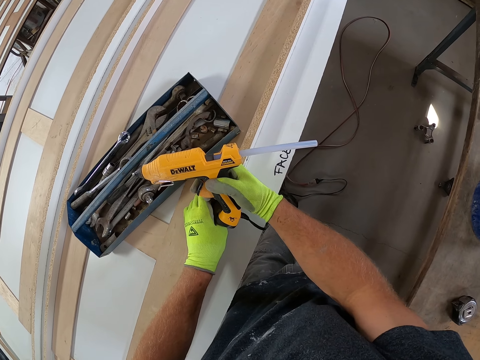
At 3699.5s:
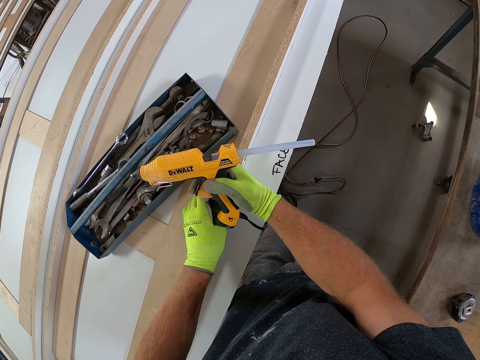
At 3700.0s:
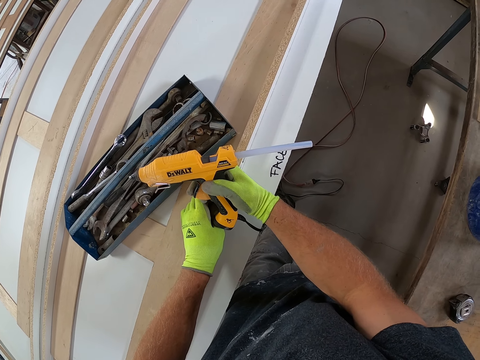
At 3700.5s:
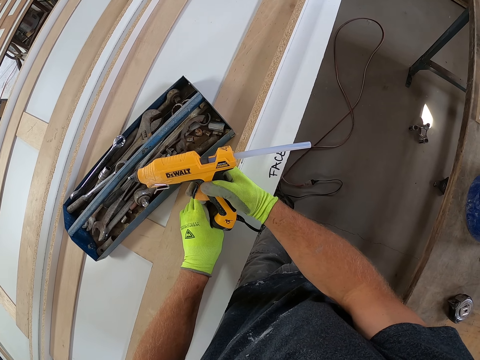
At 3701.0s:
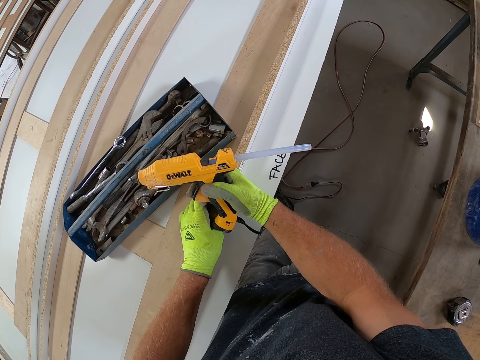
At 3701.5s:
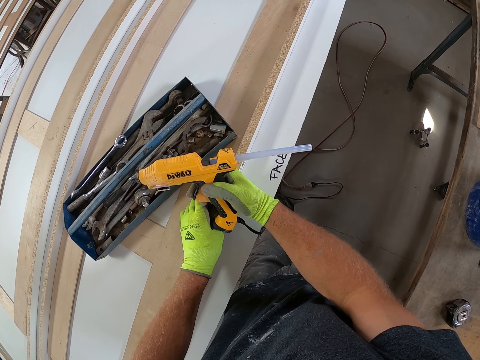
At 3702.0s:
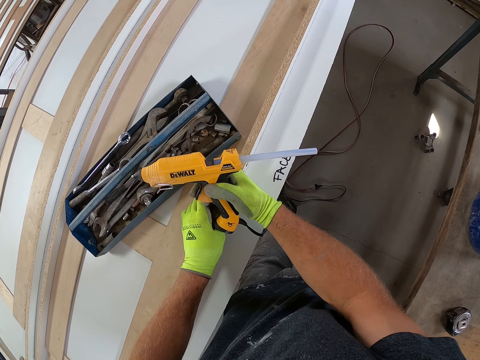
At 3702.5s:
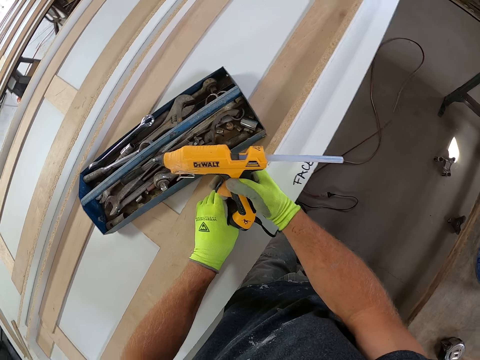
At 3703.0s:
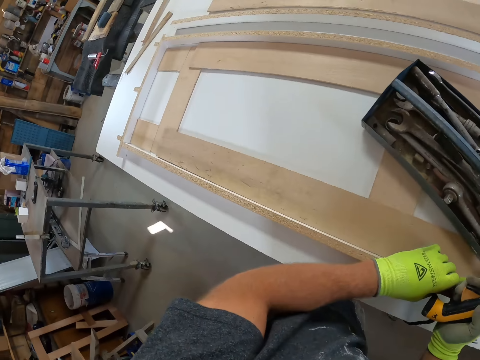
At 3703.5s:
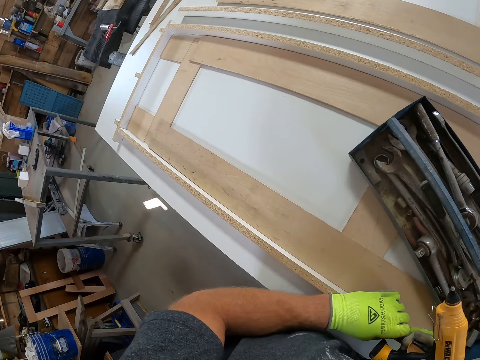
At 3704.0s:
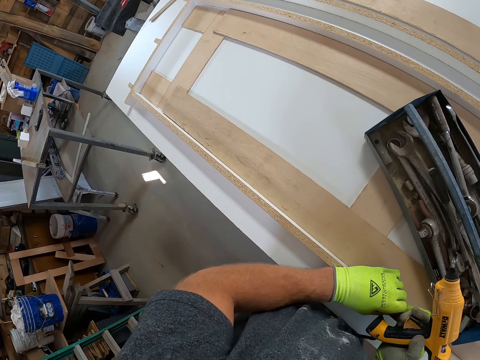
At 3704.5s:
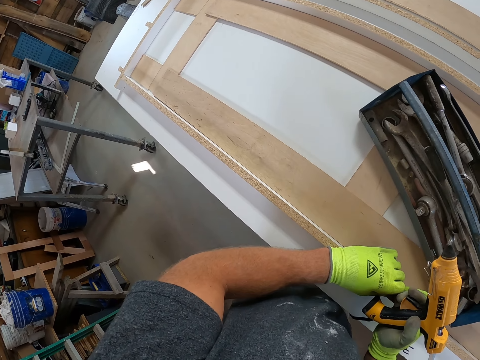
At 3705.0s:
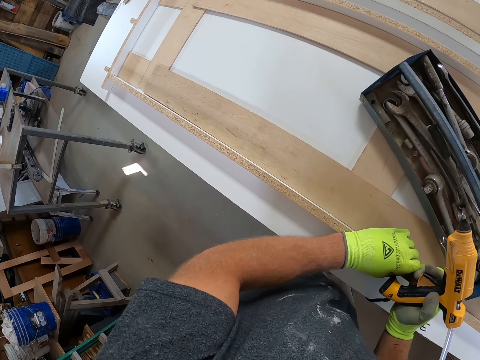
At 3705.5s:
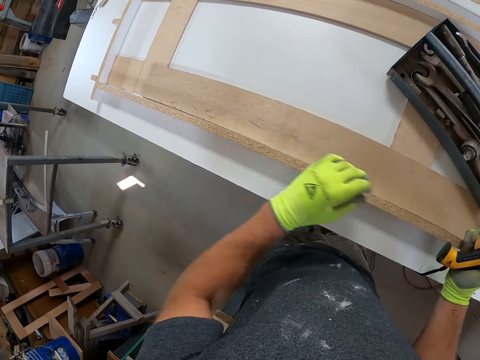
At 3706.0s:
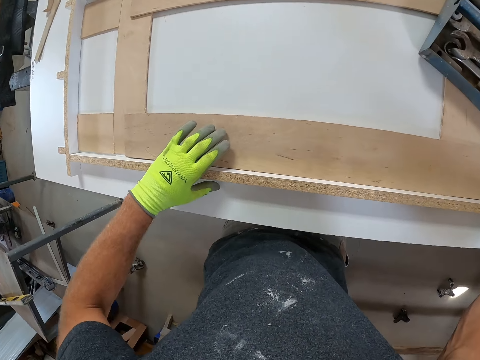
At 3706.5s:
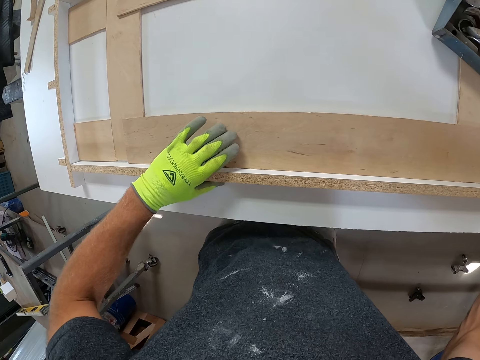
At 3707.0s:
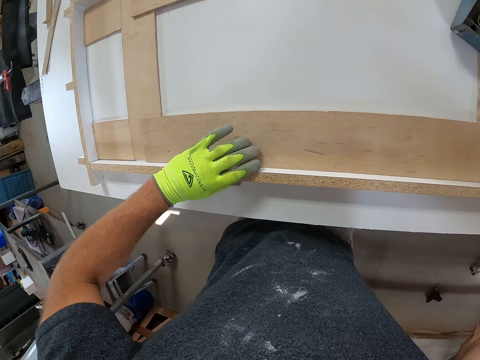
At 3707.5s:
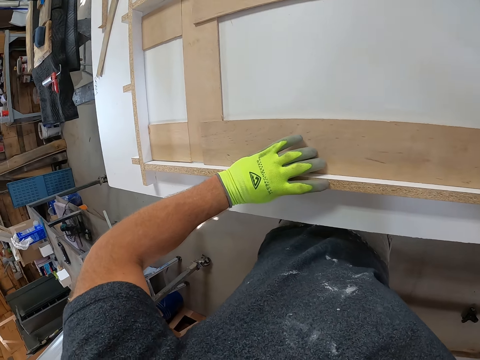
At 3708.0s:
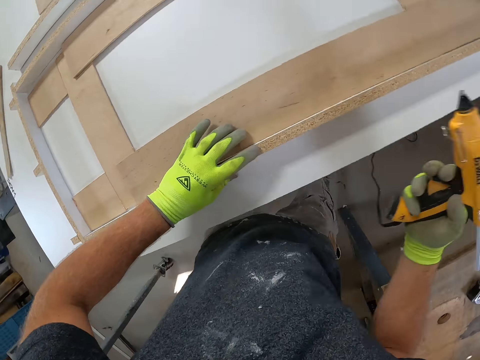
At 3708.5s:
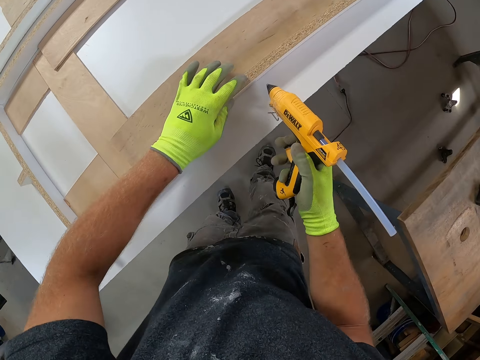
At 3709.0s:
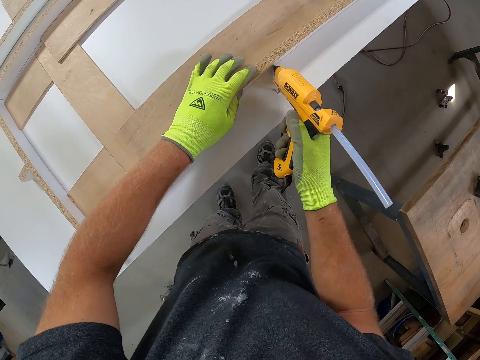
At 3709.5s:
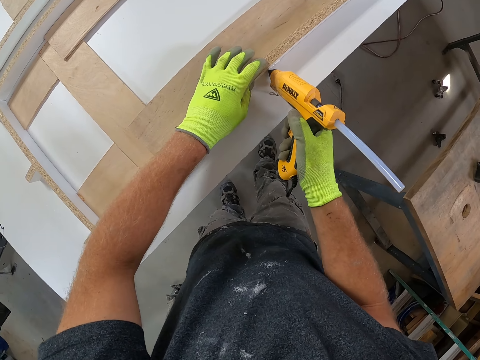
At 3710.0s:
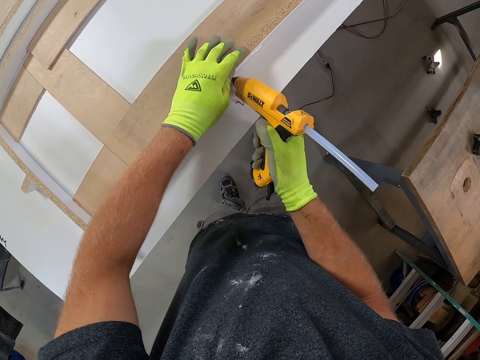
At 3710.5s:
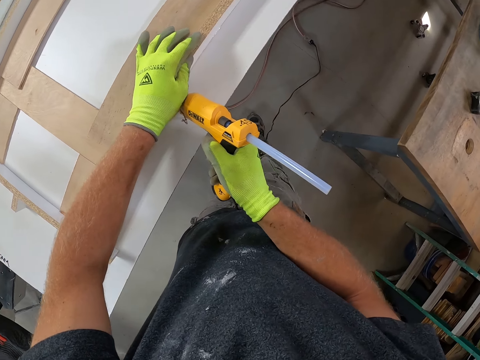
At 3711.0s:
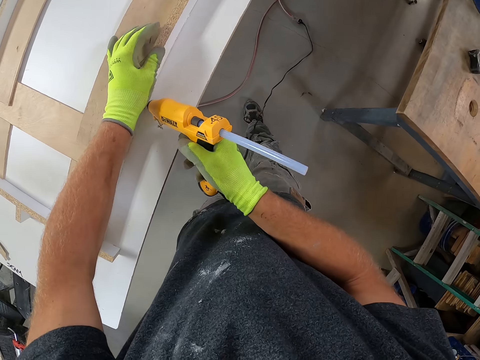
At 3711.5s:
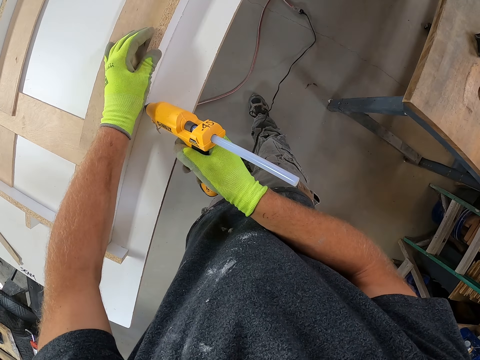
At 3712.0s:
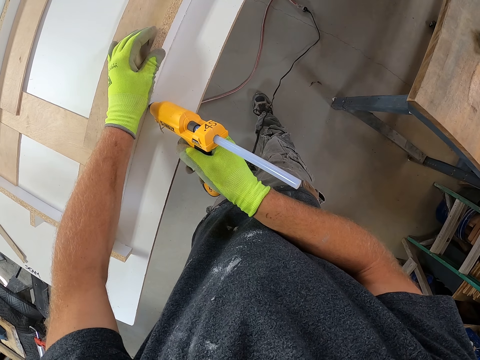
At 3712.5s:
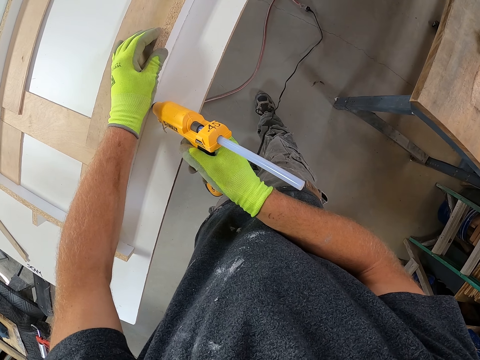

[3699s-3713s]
The camera wearer applies glue to the wooden plank on the table.

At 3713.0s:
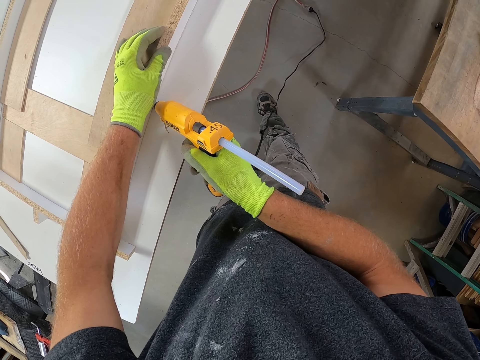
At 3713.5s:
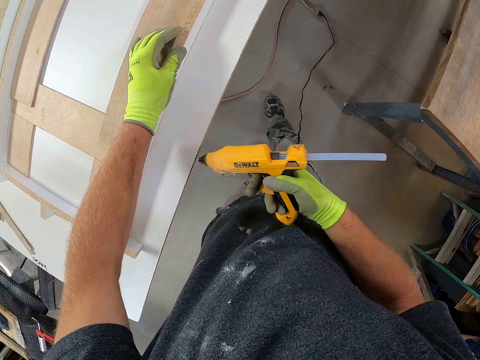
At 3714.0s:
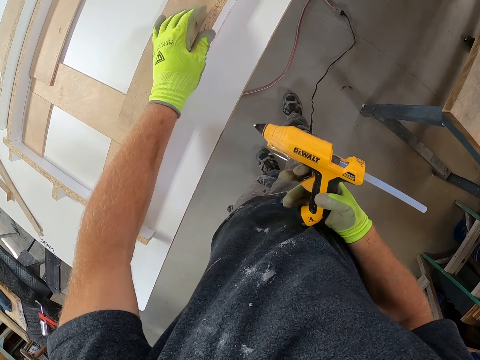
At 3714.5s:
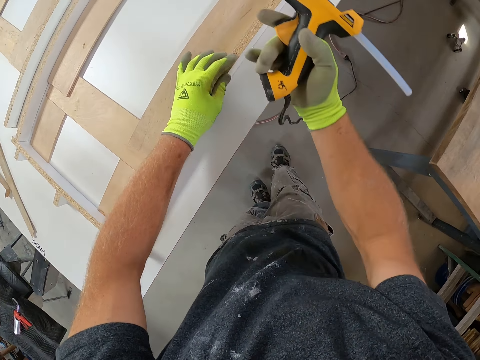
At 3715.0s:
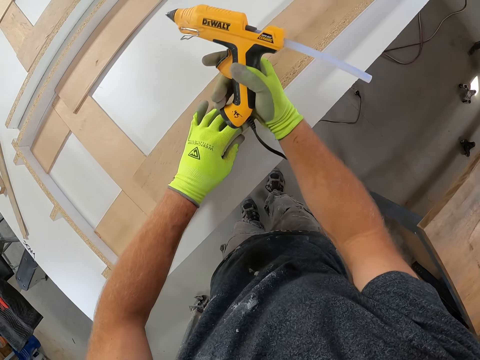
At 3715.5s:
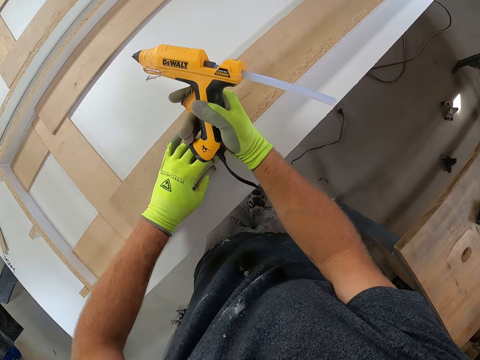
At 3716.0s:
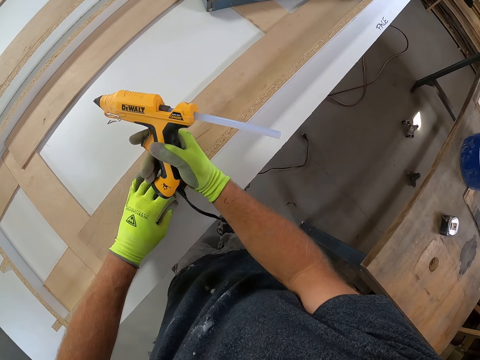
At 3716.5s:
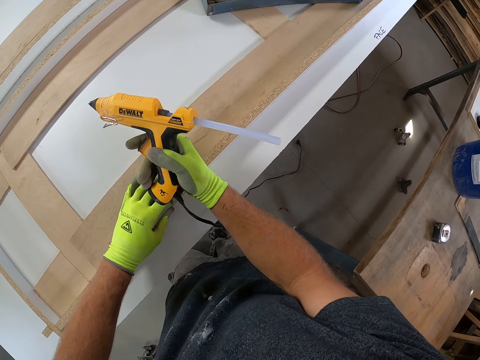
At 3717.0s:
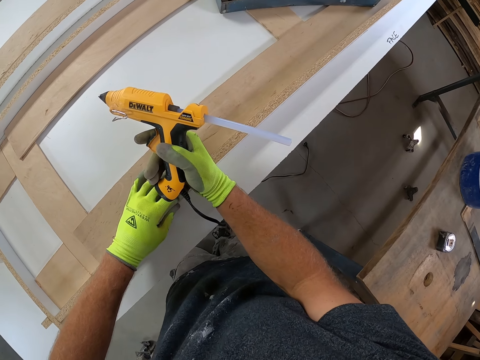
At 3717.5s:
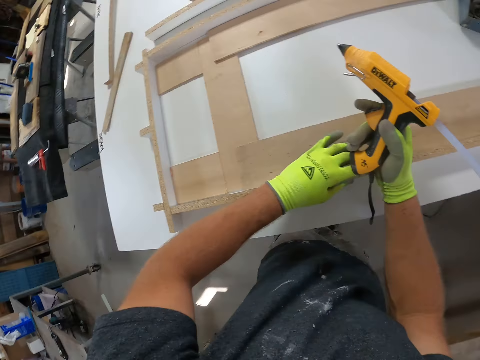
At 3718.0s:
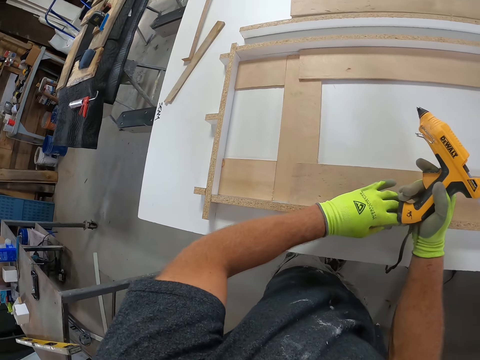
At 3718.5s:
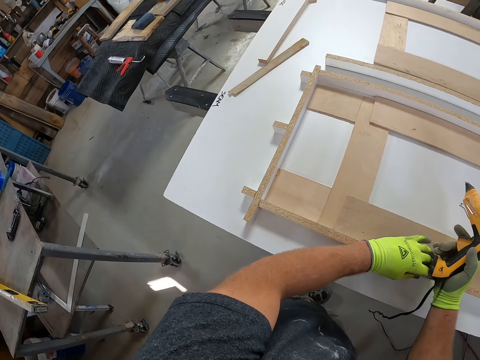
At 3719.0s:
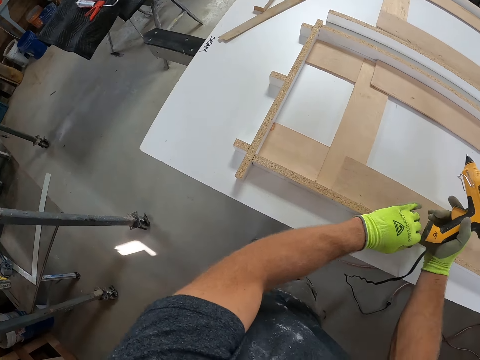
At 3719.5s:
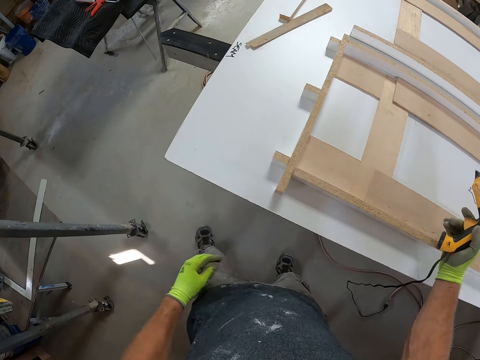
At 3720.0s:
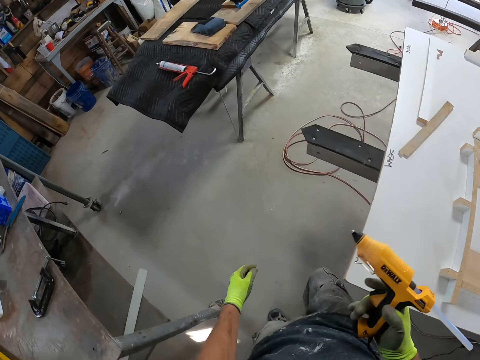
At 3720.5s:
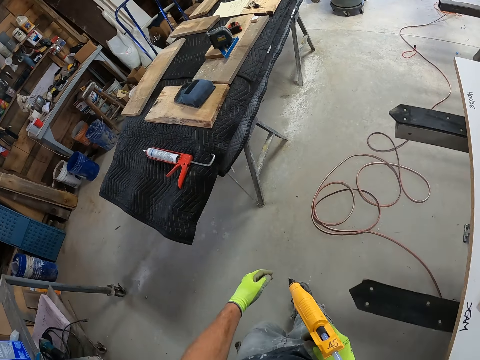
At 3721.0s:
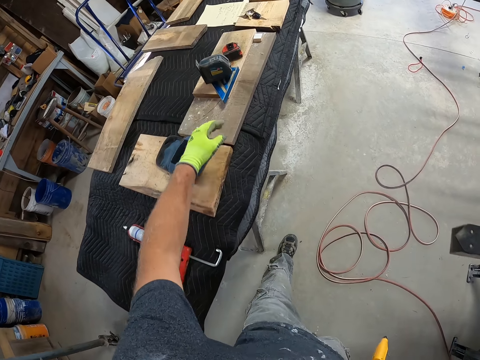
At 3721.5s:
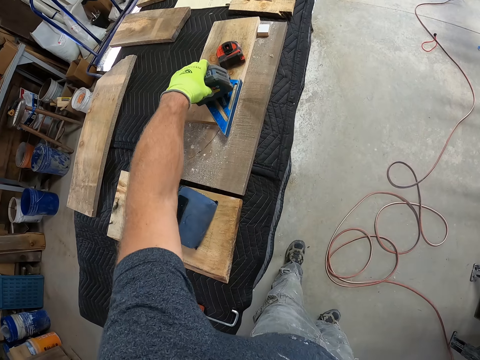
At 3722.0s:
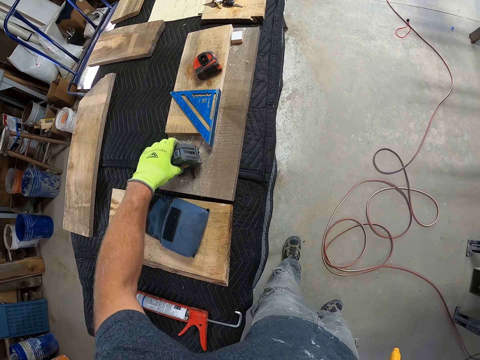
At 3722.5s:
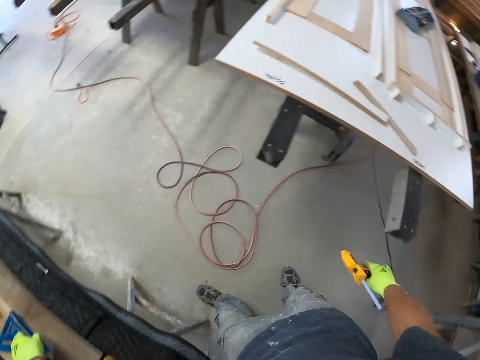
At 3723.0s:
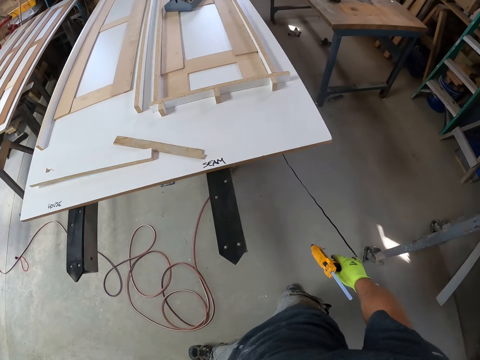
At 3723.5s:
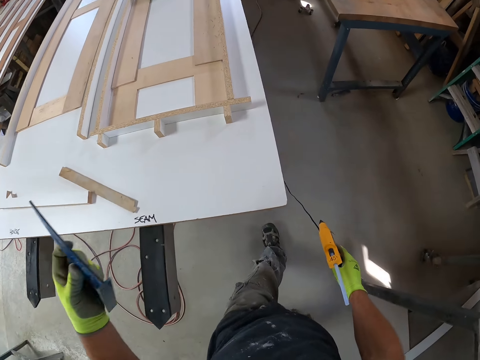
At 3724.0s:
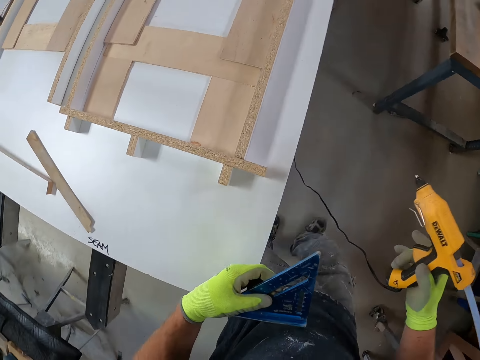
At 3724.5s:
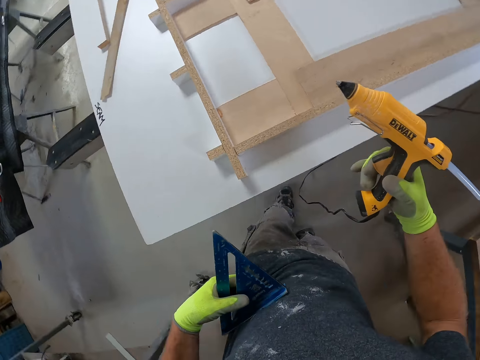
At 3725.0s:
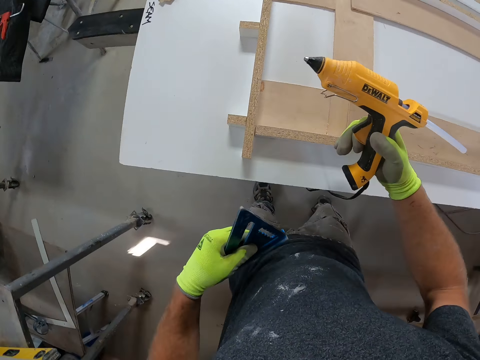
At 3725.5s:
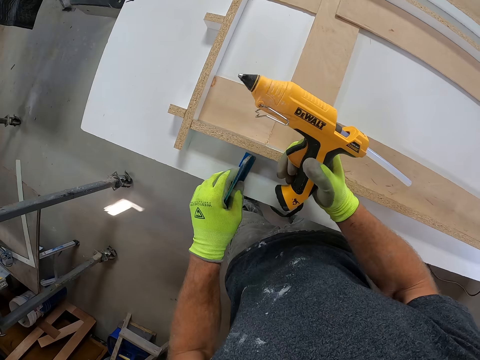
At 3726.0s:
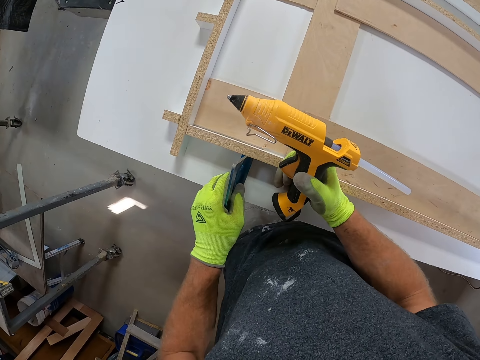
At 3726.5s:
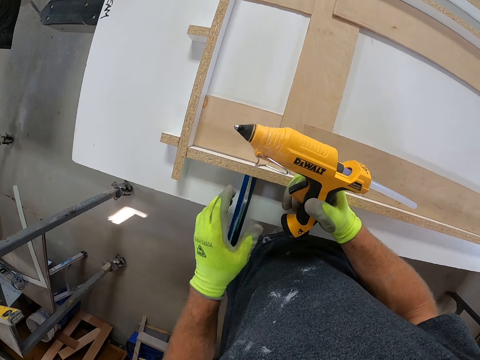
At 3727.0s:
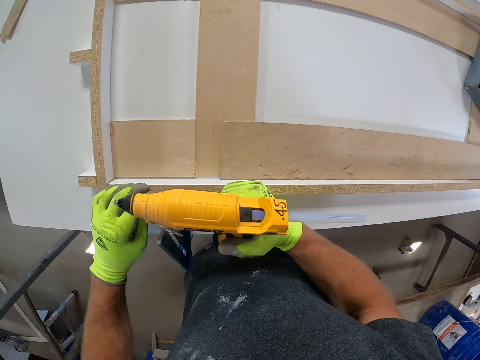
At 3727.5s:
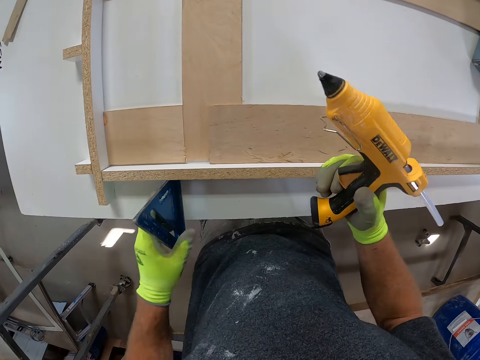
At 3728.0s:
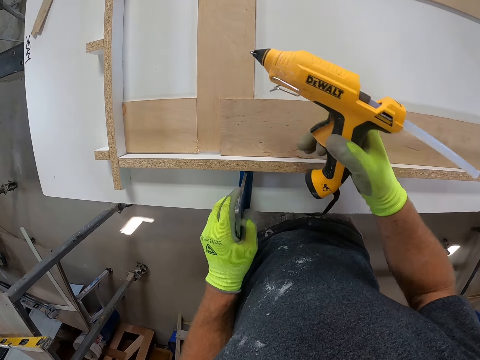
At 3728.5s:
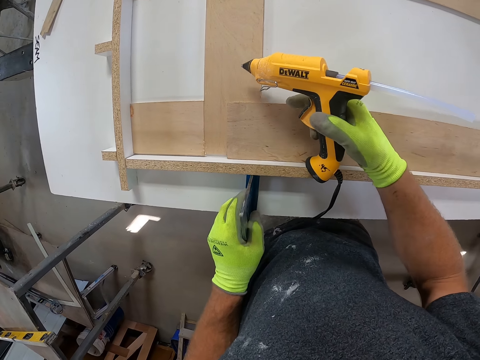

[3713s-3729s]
The camera wearer presses the wood. He holds the wooden plank with both hands. He walks around the board. He walks away from the table. He picks up something. He shifts a measuring tape on the table with his left hand. He puts something on the table. He picks up a triangular blue tool from the table with his left hand. He picks up the piece of wood. He places the triangular blue tool close to the wooden plank on the table. He adjusts the triangular blue tool on the table.
